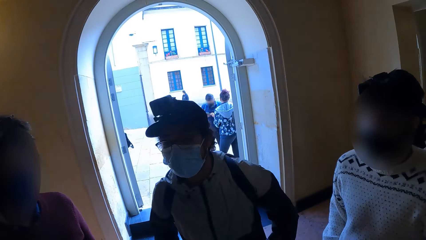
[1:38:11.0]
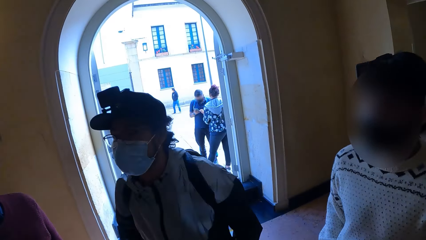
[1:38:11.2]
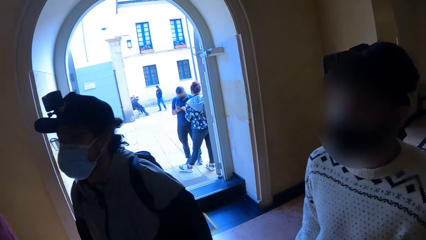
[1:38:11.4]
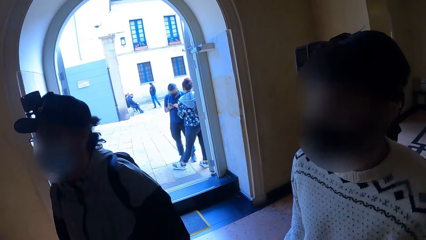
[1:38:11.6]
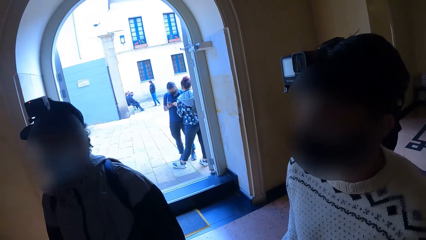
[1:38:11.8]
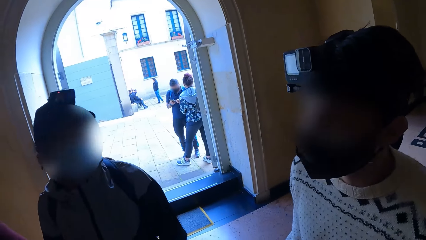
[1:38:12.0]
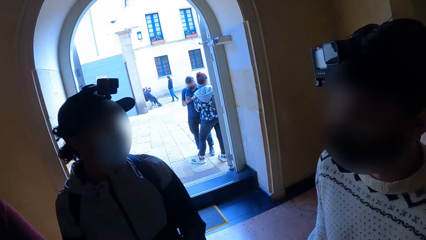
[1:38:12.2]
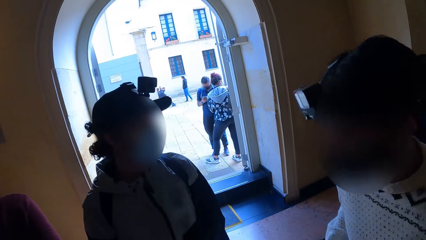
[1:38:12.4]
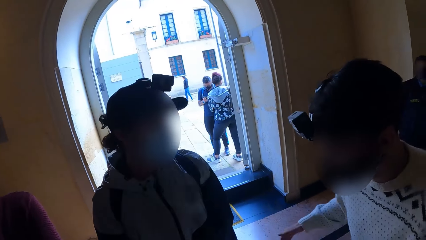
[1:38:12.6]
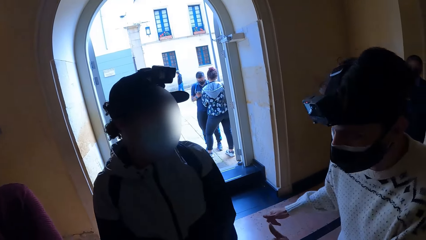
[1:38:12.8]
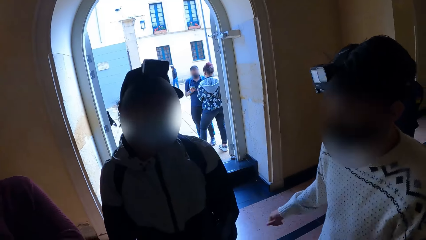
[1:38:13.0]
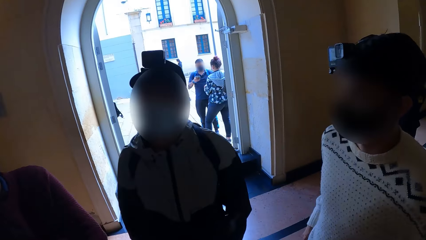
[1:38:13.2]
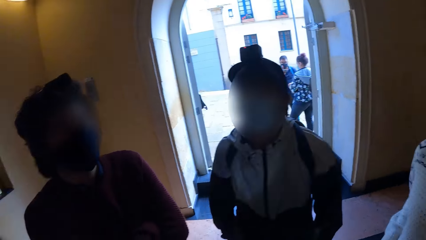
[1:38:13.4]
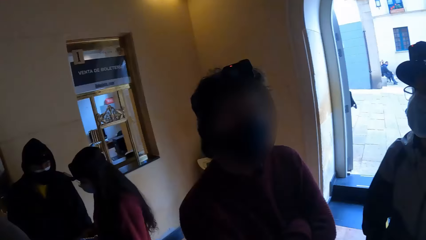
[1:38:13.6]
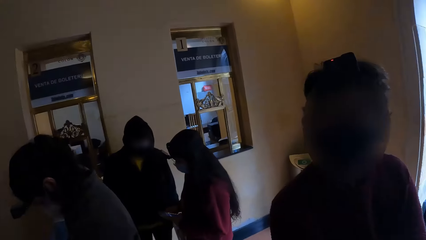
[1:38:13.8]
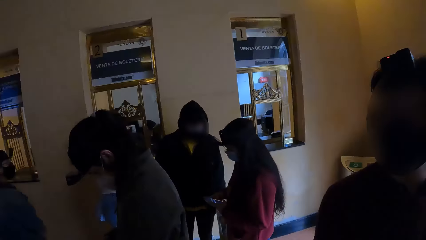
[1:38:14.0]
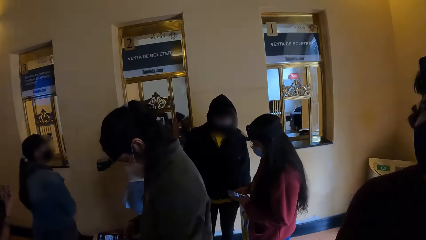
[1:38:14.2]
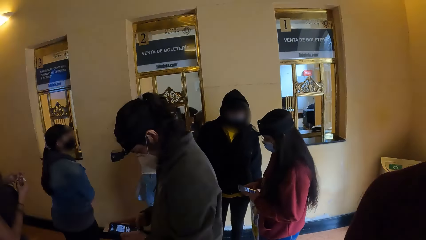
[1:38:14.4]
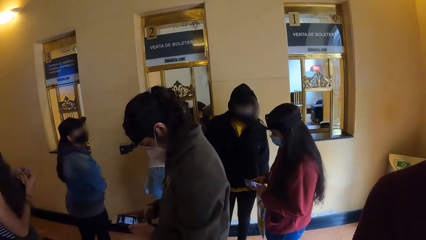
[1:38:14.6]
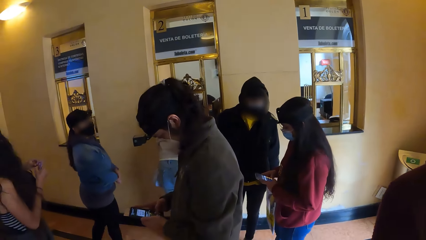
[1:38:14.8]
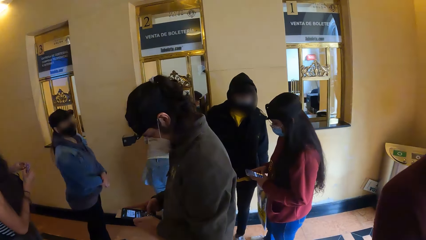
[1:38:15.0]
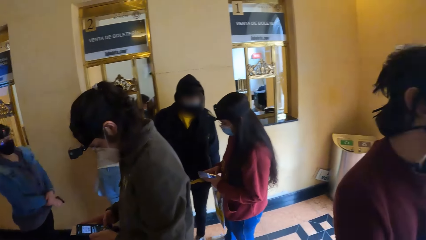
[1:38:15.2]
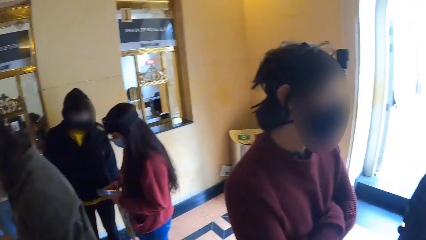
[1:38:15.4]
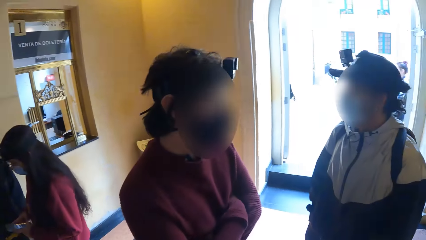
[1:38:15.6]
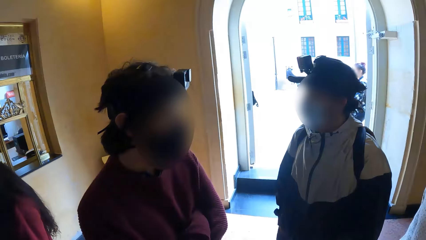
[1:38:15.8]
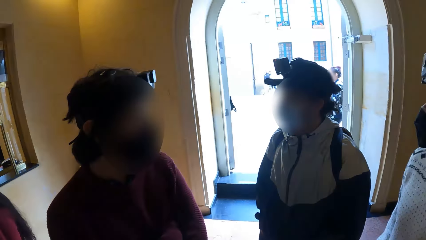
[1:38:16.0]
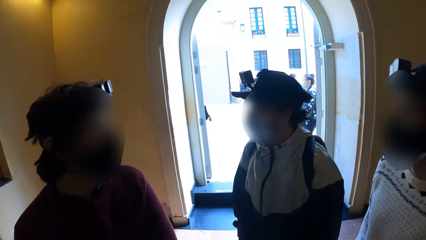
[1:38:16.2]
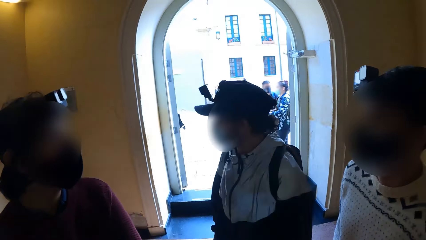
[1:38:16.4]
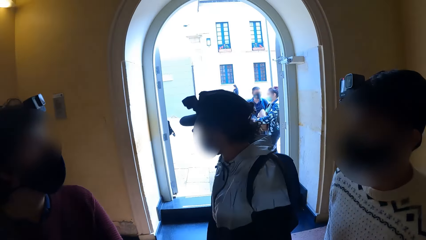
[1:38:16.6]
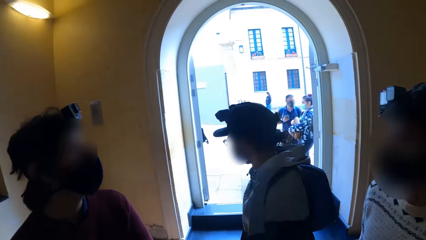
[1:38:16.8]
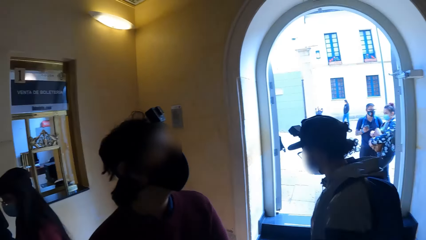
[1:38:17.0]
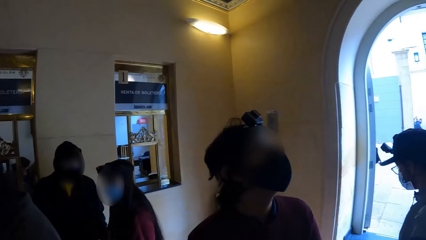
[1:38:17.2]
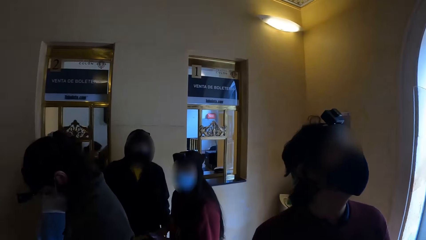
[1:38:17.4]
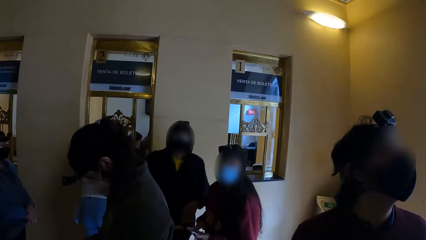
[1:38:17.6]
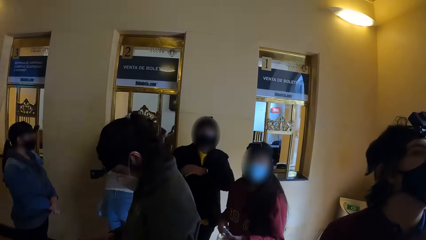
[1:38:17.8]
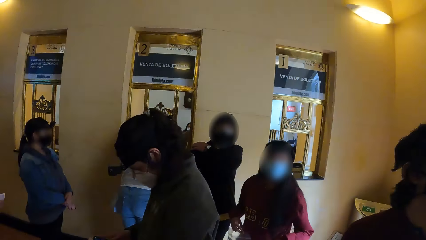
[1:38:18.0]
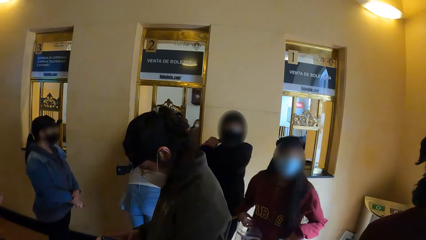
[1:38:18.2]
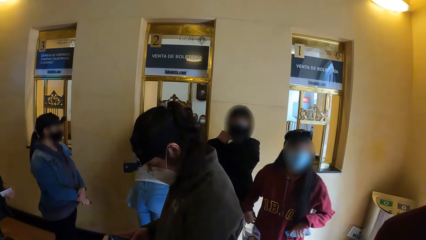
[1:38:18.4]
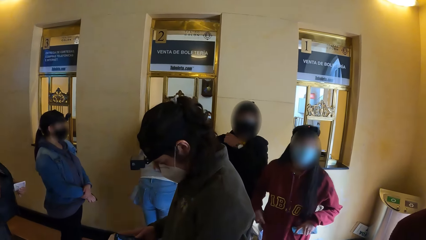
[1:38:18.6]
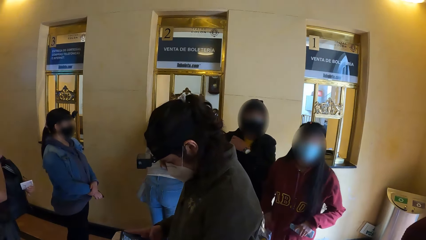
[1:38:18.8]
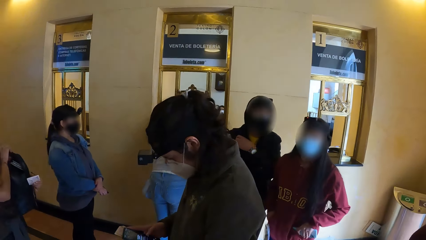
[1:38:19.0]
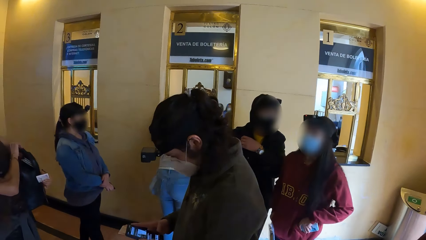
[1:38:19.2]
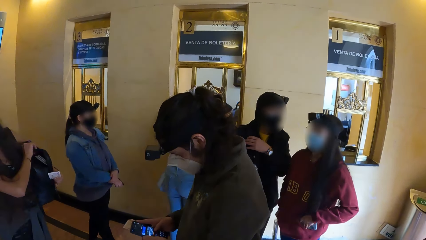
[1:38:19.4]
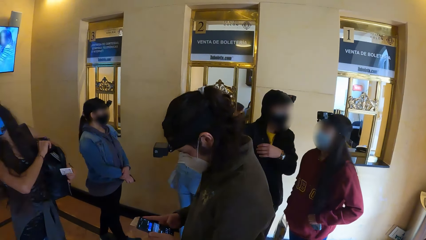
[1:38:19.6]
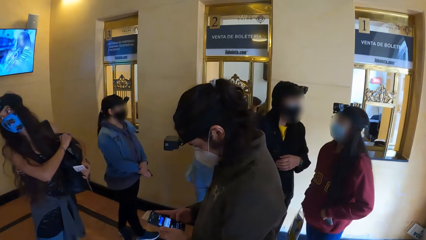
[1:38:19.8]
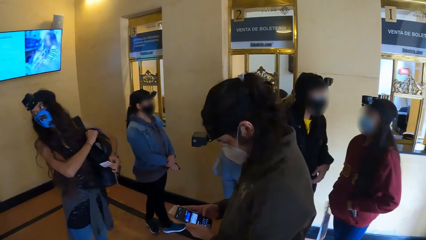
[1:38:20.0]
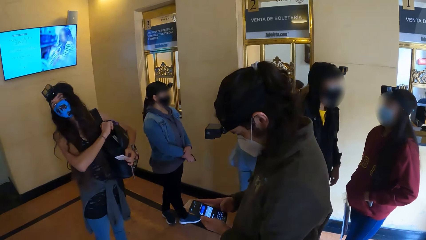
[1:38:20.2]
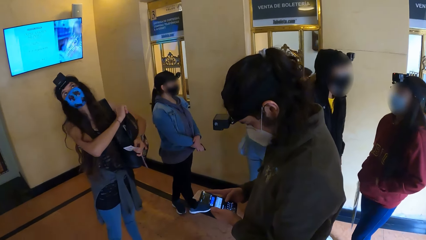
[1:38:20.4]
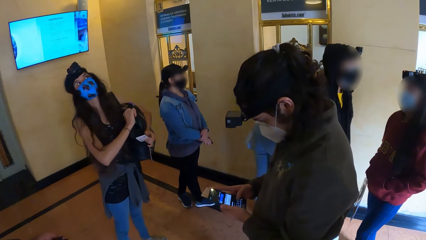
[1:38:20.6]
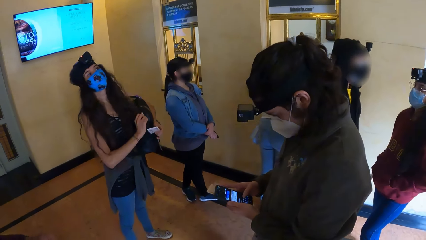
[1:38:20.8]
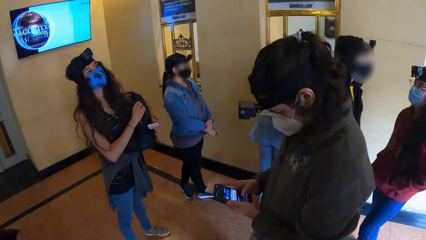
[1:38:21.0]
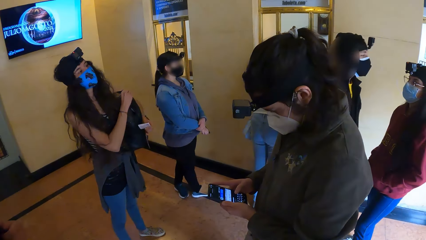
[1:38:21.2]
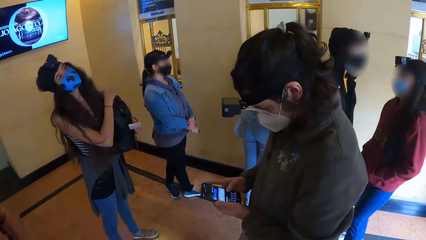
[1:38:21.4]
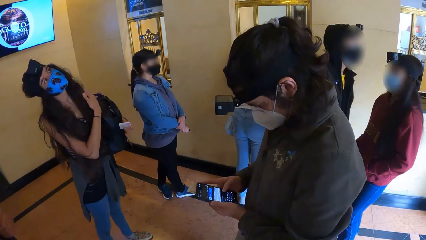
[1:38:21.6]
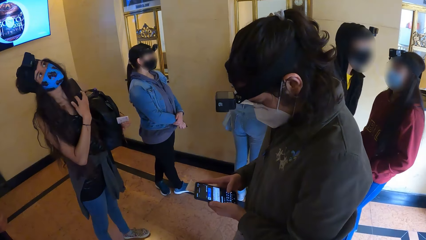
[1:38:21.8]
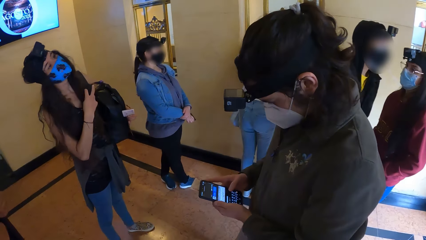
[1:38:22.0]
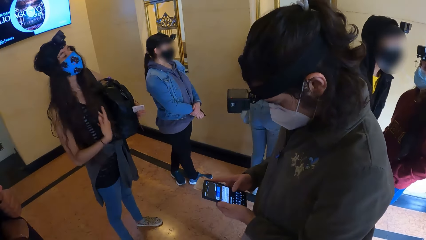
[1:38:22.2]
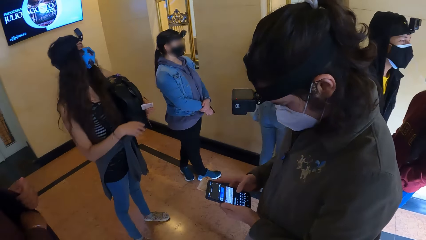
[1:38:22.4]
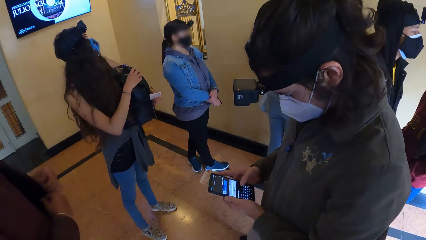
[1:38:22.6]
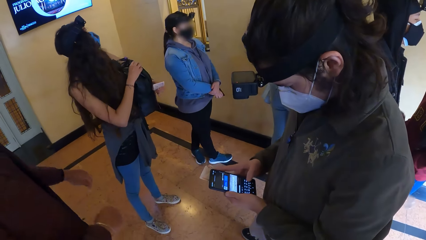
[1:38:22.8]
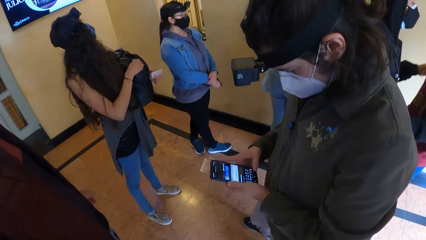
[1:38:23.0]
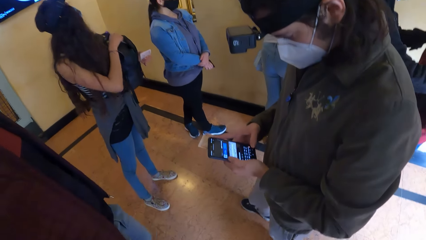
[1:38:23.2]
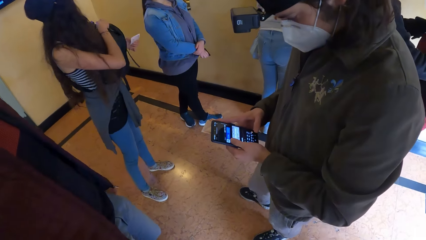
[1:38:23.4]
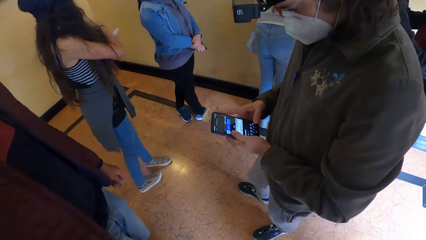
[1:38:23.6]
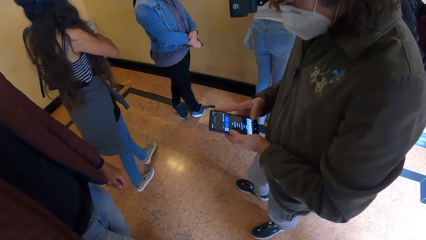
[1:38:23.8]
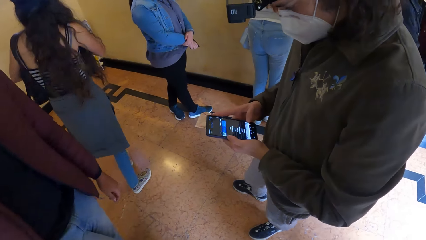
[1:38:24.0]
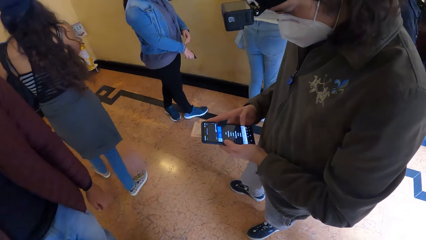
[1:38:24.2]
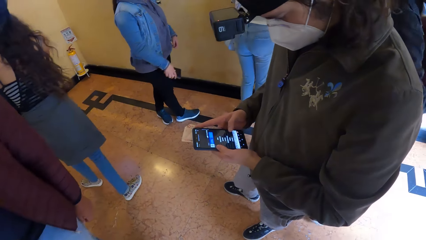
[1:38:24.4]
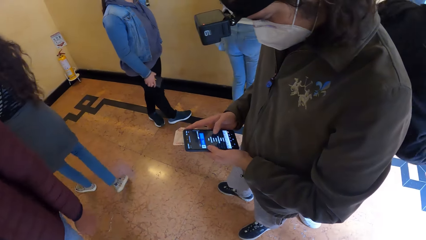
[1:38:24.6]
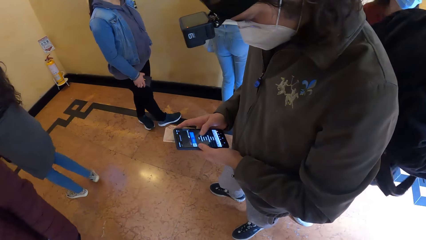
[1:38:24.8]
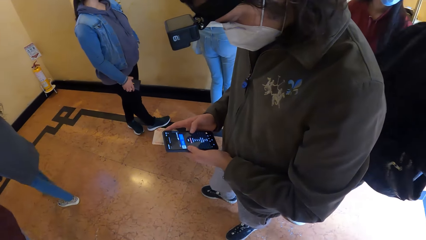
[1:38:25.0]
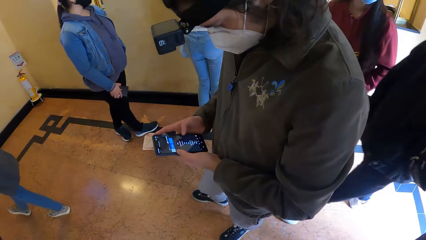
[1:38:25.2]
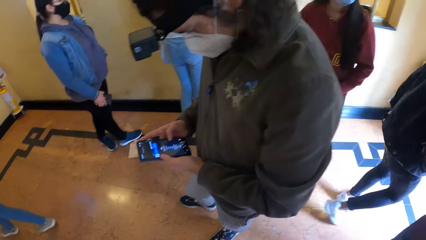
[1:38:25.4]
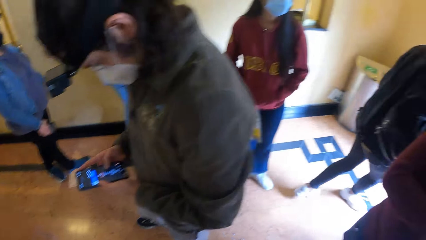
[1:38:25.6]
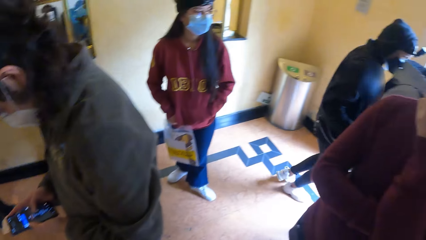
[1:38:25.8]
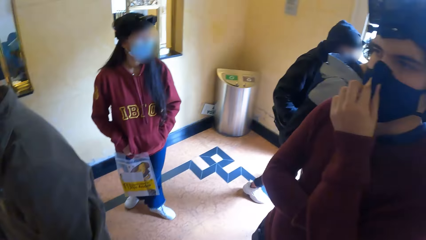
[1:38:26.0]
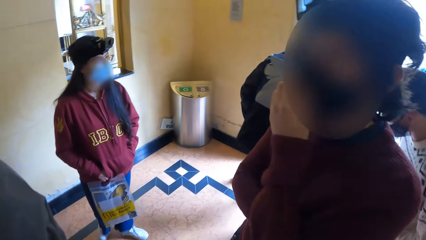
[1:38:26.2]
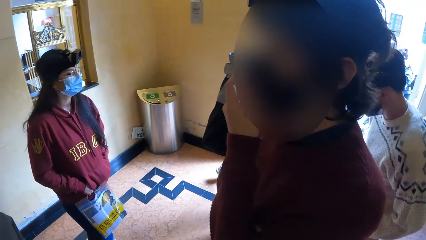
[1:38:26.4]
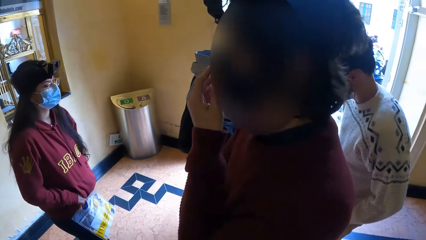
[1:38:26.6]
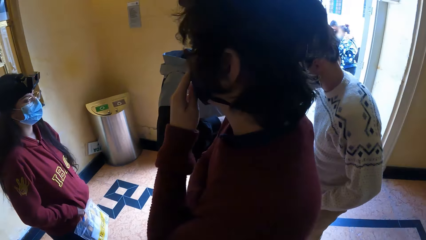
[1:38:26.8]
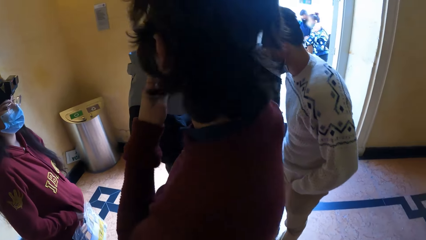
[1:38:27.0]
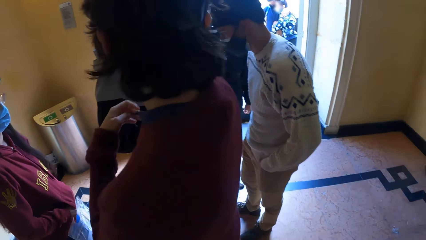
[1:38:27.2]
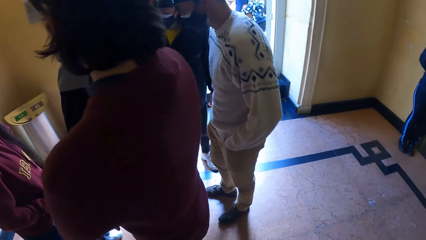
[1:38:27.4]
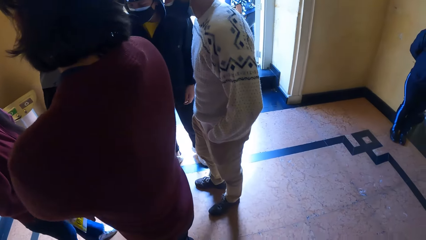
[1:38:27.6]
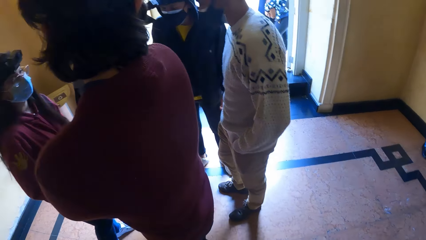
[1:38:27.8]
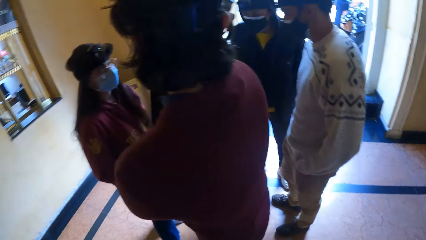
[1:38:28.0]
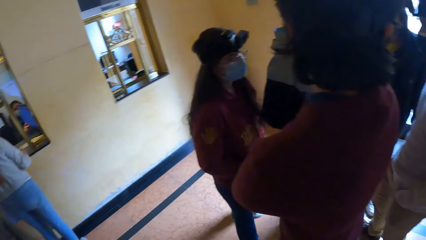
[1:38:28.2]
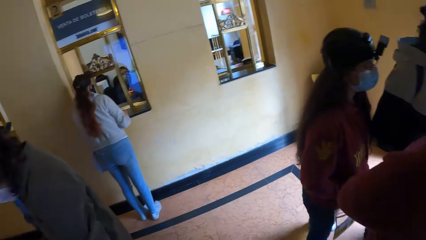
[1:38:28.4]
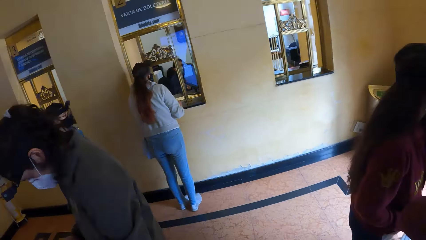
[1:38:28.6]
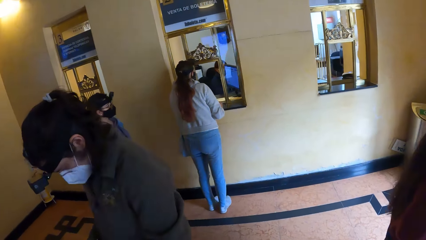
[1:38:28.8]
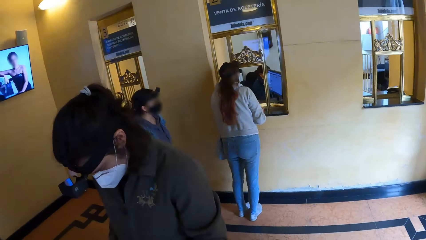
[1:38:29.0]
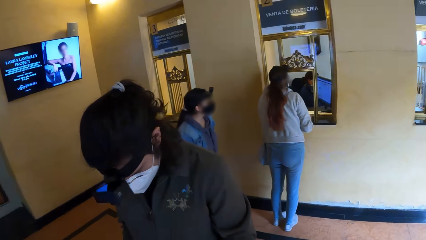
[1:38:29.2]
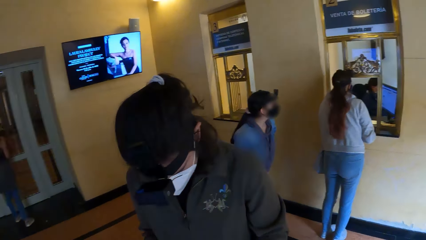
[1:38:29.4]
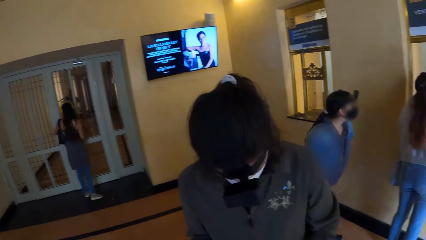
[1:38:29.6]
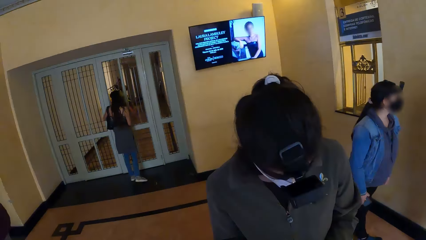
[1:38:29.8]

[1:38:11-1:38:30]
A man interacts with another man. A woman holds the paper with her left hand. A third man operates the phone with both hands. The woman zips the backpack with her right hand. Another woman holds a seal bag with her right hand. A fourth man interacts with the second woman. The third man operates the phone in his left hand with his right hand. The first woman walks towards a door. The fourth man walks towards the first man. The second man adjusts a facemask on his face with his left hand.
